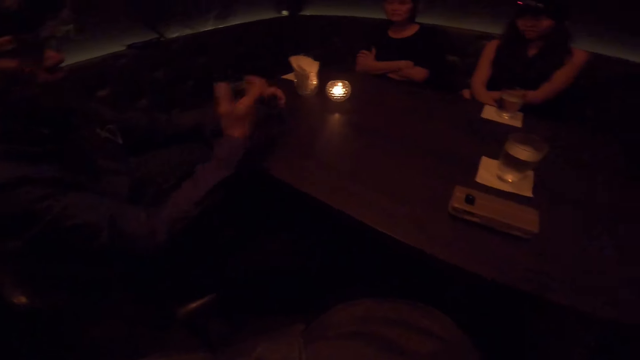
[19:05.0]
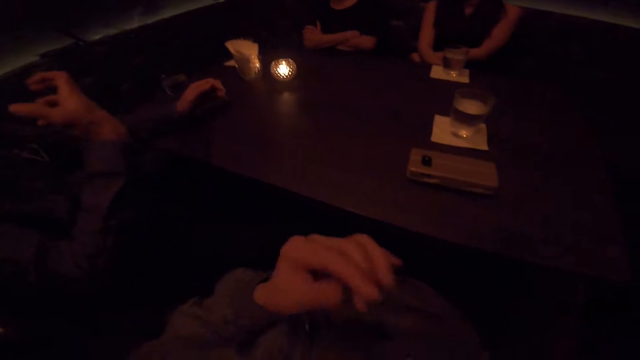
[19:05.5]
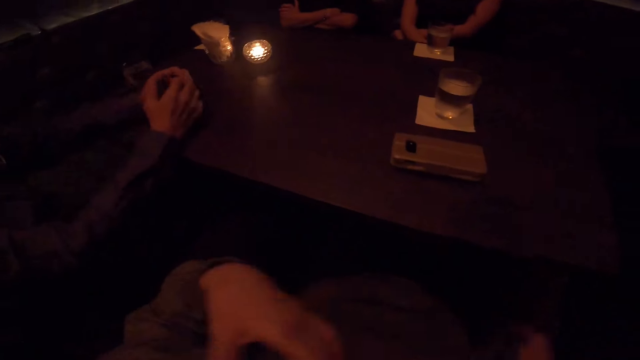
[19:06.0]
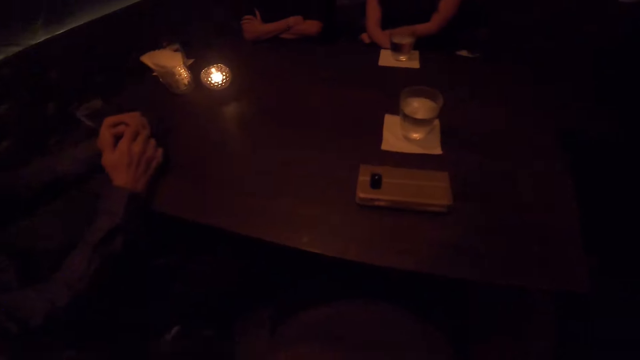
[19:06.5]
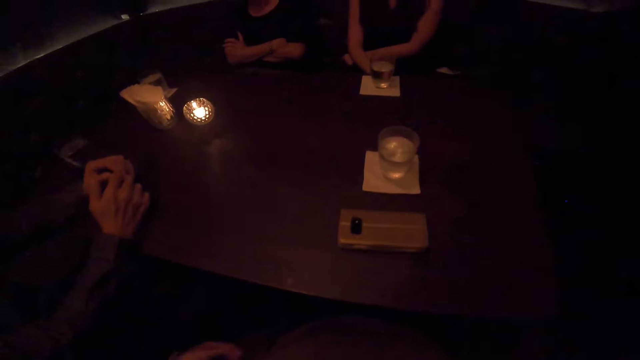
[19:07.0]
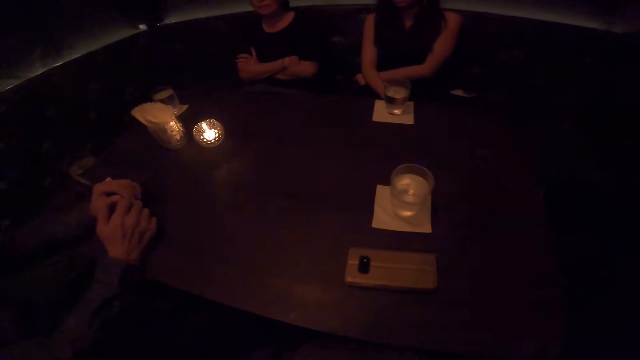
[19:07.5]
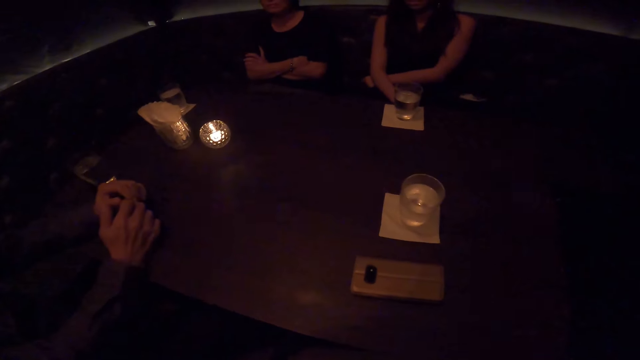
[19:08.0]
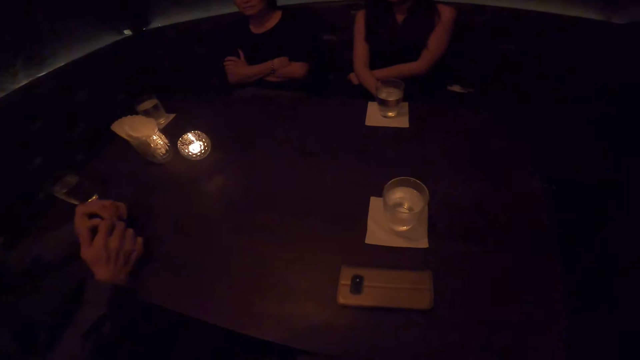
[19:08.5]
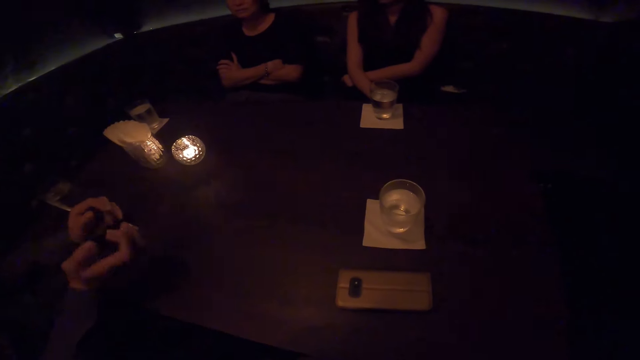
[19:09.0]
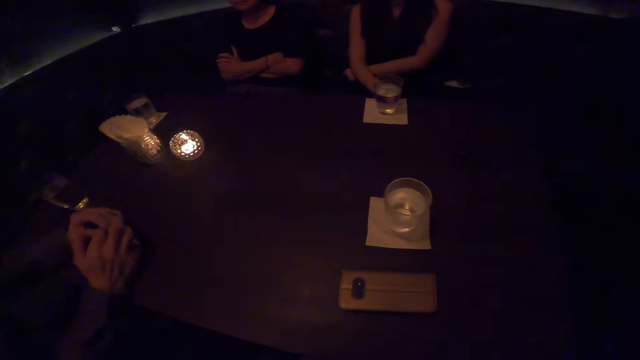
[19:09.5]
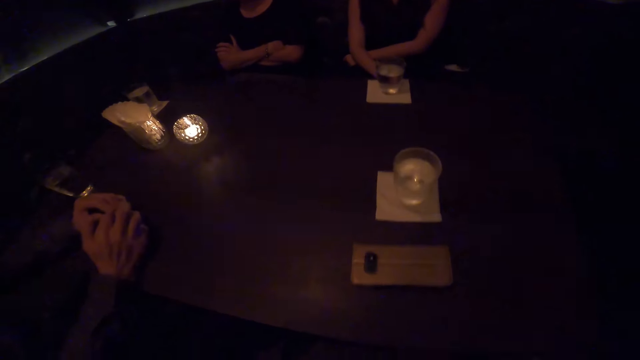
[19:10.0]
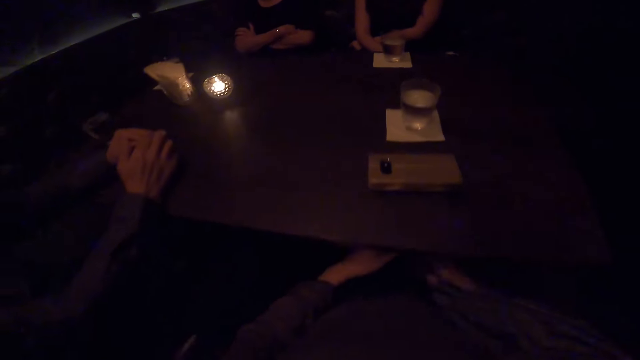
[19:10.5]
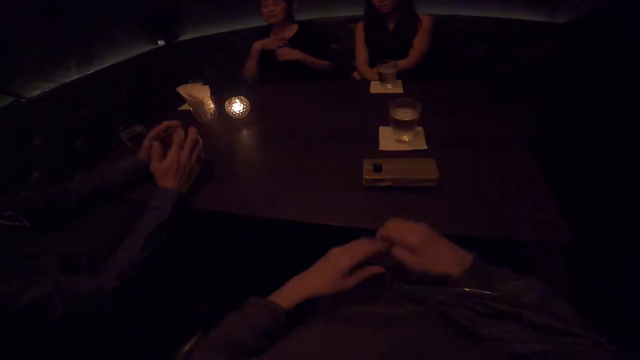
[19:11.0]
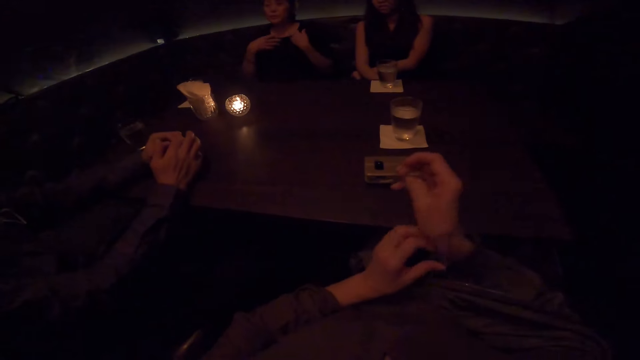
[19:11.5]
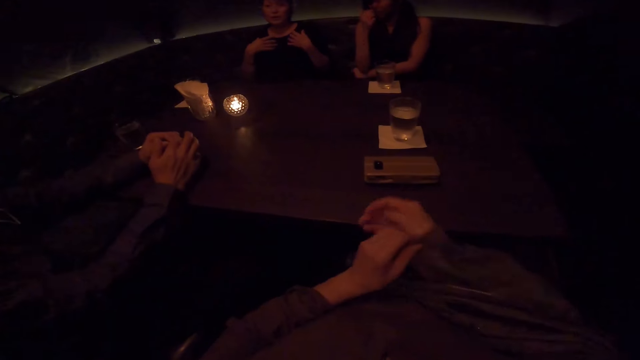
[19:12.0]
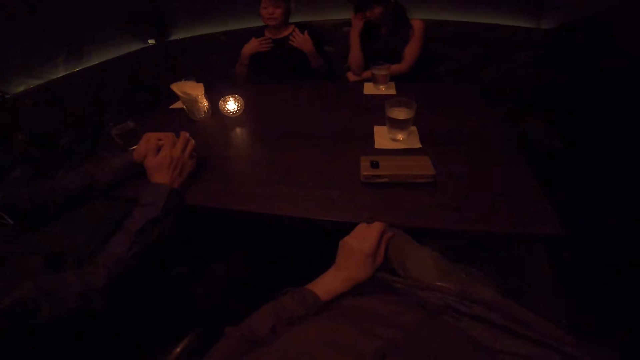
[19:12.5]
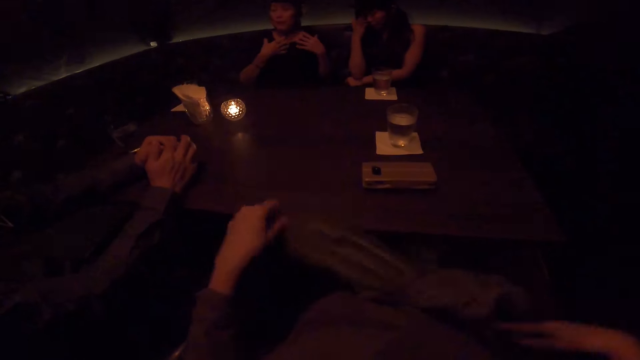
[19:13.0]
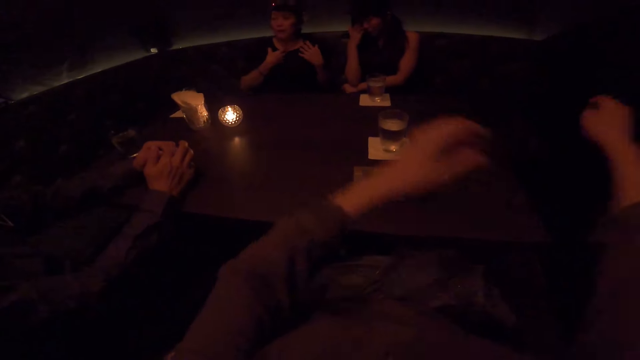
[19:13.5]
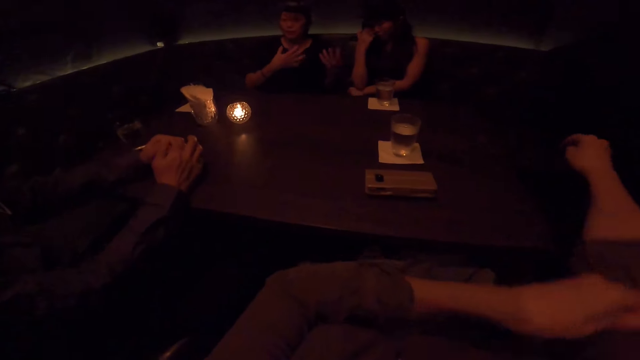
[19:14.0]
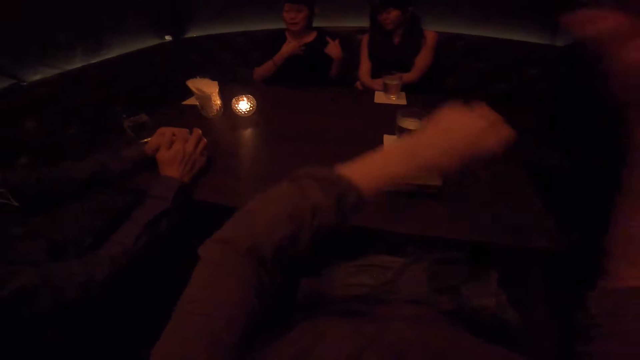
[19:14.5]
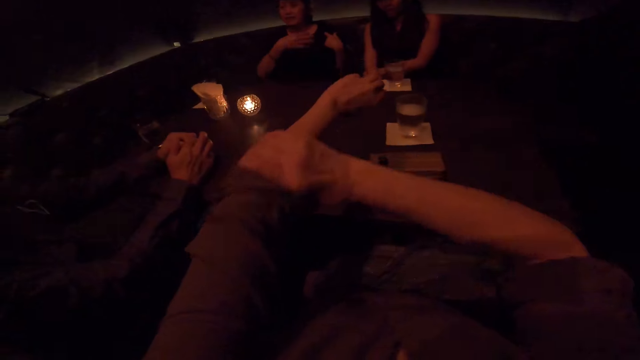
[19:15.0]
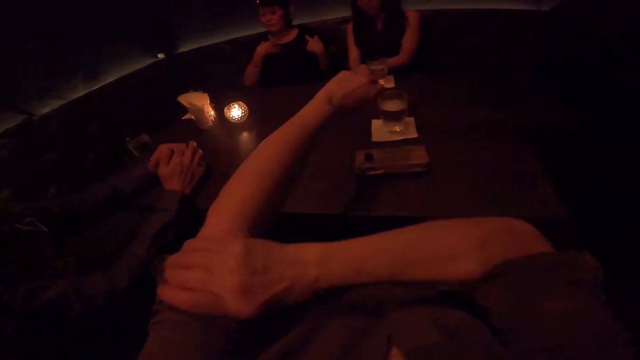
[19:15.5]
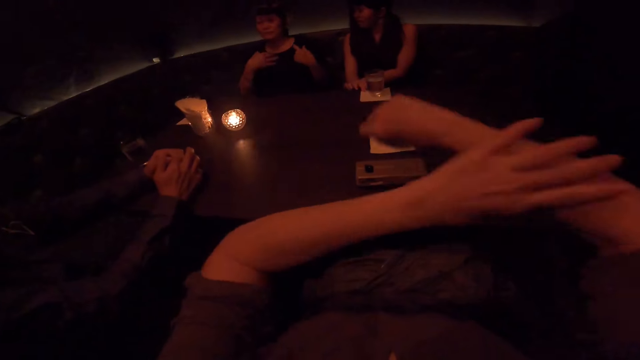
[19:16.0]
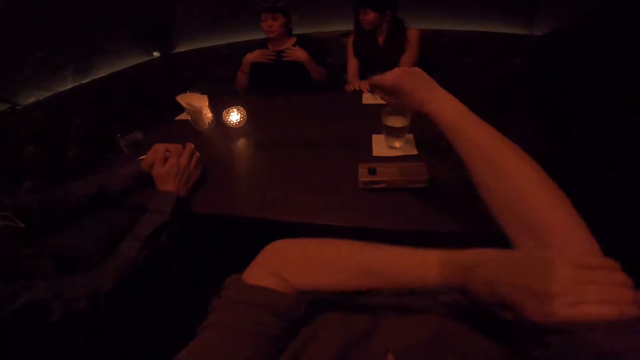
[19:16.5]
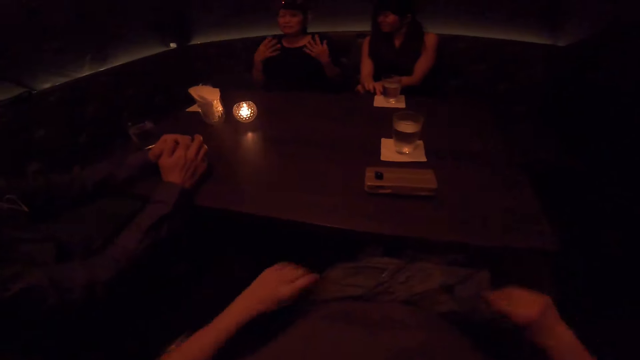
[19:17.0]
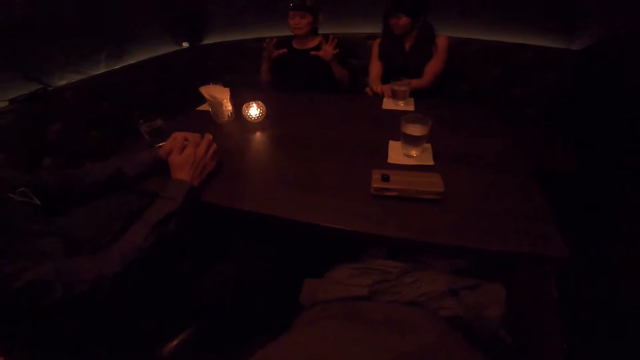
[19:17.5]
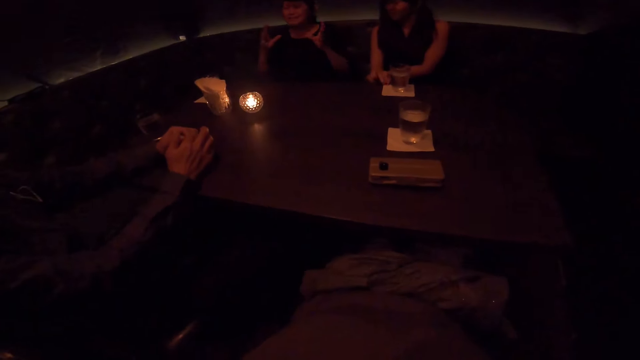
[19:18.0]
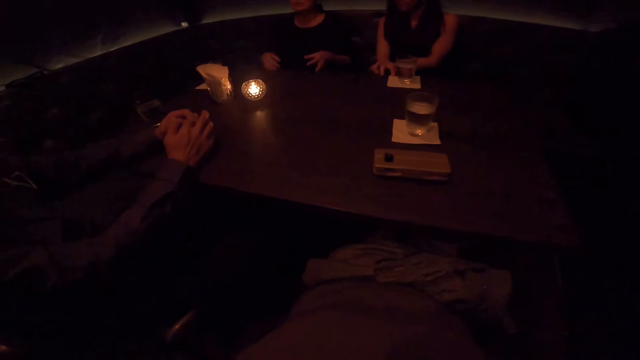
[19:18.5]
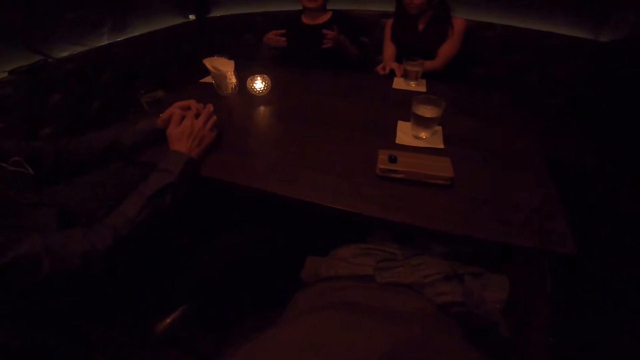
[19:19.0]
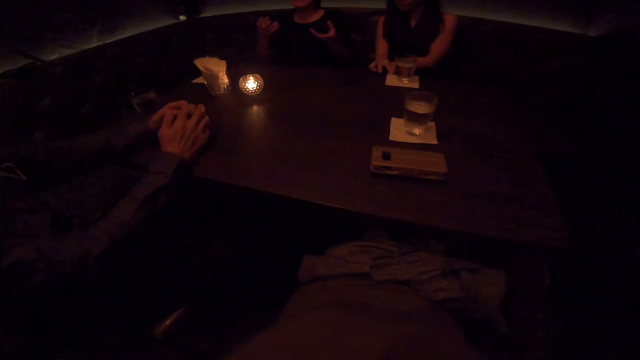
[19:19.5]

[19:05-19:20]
The camera wearer touches his face. A person raises his hand, puts his hands on the table, and rubs his finger. The camera wearer removes his jacket. The person rubs his finger. The camera wearer adjusts the sleeve of her dress with her left hand. They pull his sleeves back. They lower his hands.

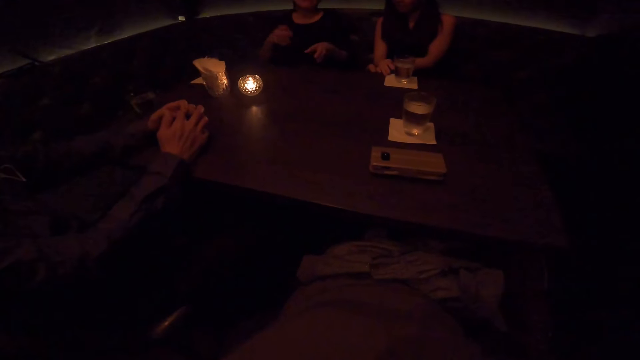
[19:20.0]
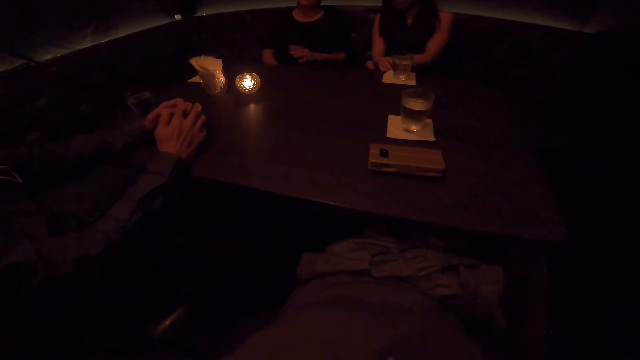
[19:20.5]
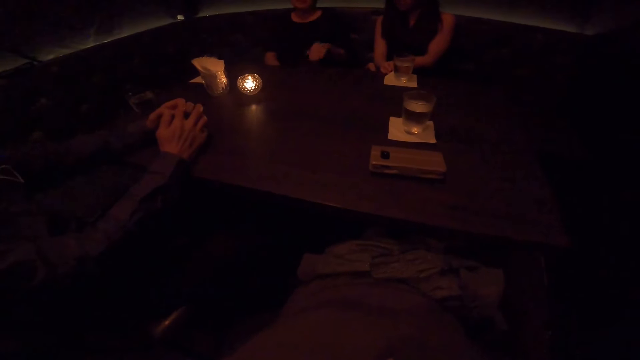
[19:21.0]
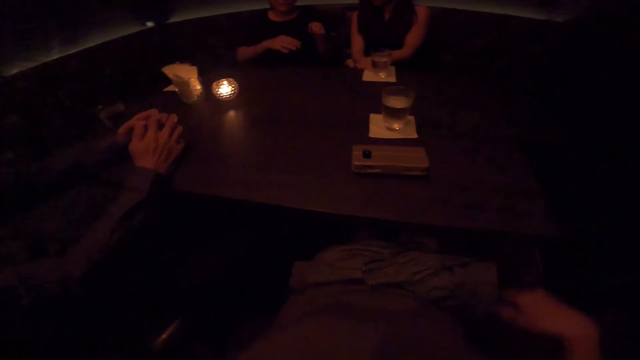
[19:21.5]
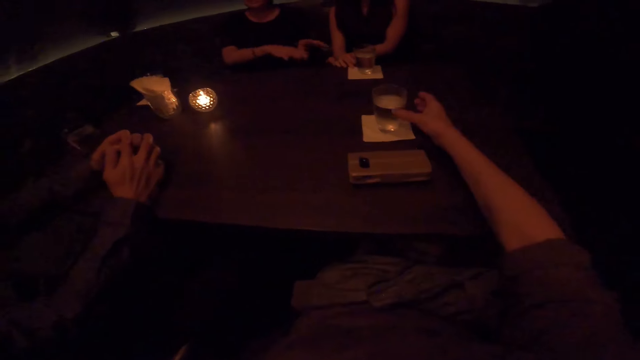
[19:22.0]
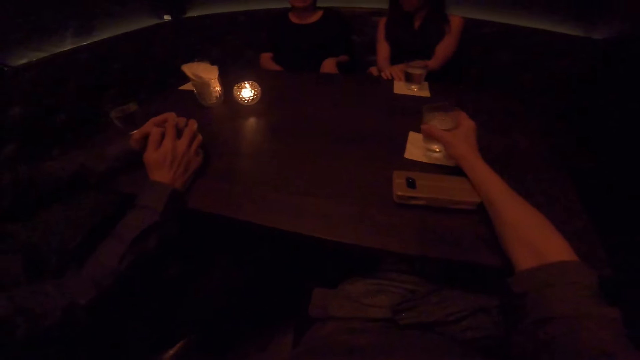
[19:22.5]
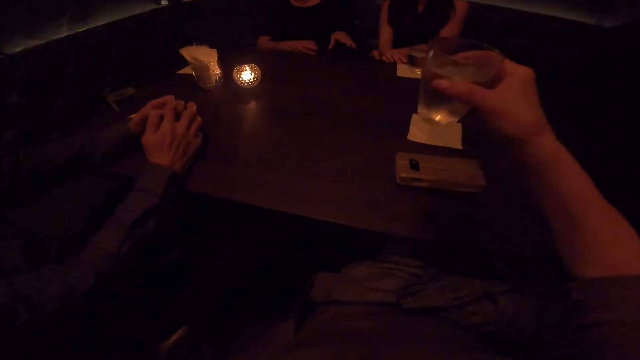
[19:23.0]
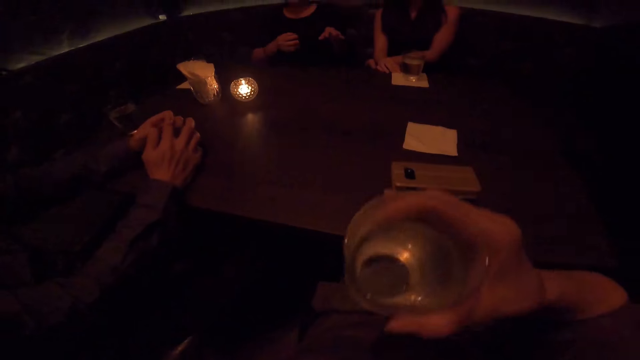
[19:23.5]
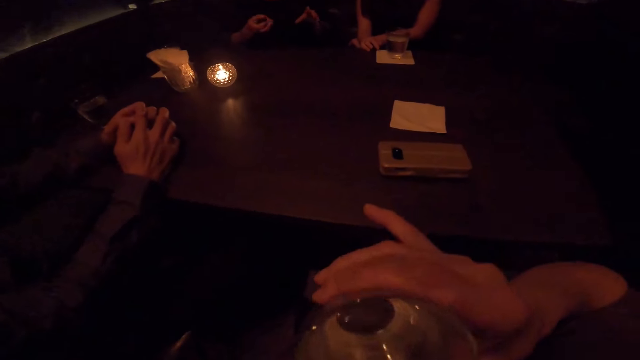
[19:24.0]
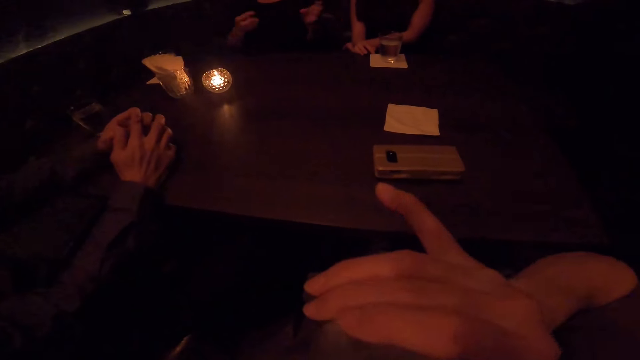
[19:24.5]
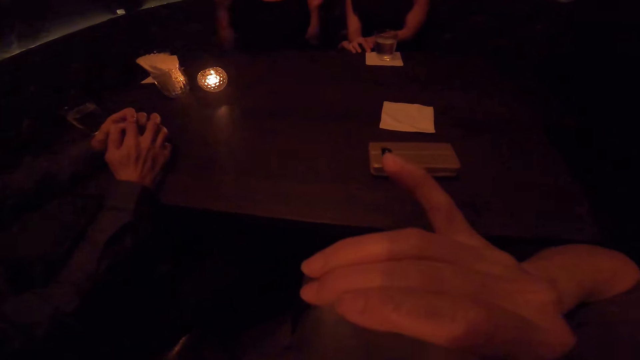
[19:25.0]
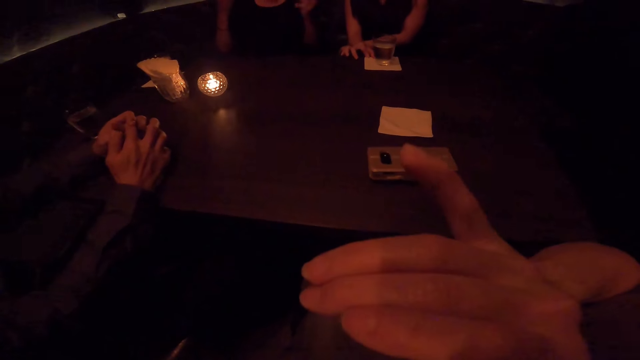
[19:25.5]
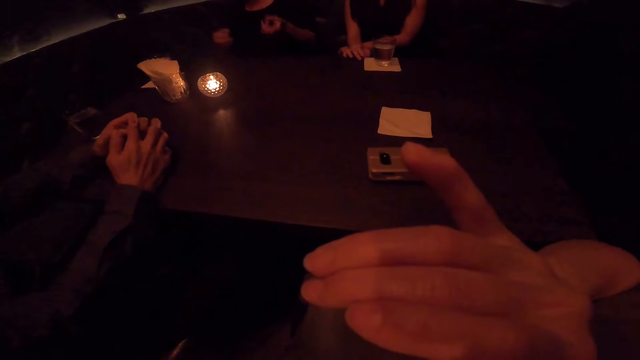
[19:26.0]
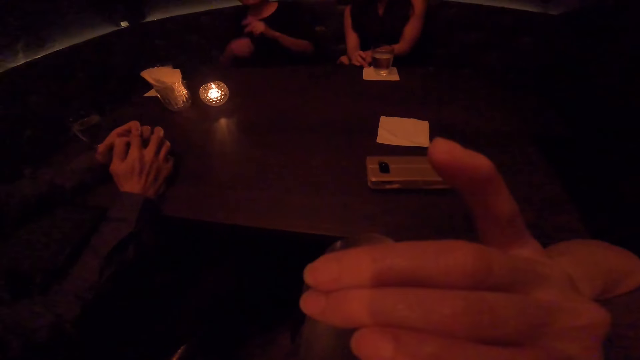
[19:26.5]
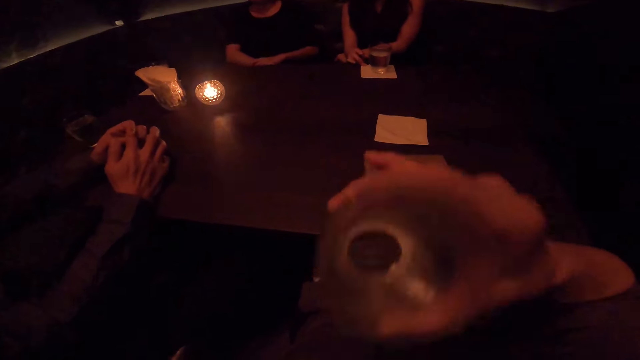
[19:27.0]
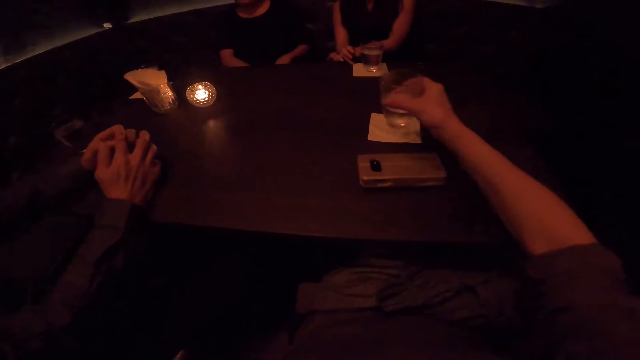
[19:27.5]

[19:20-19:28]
The camera wearer picks up a cup or glass of water on the table with her right hand. She drinks water with the cup with her right hand. She puts the glass of water on the table.
